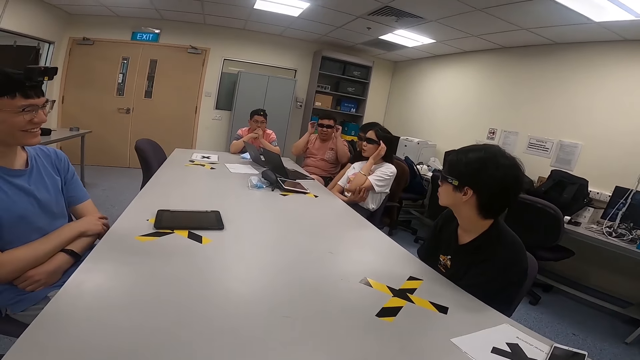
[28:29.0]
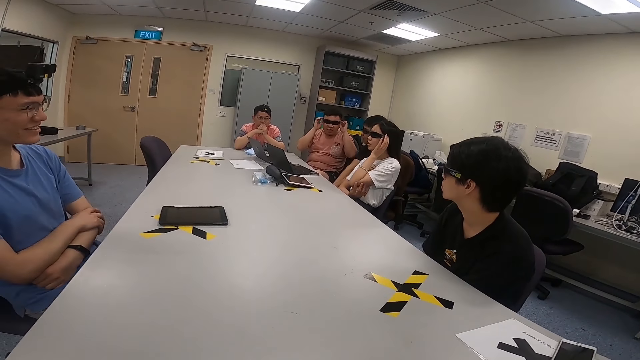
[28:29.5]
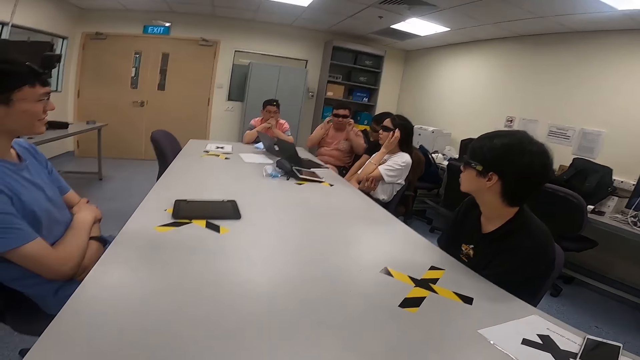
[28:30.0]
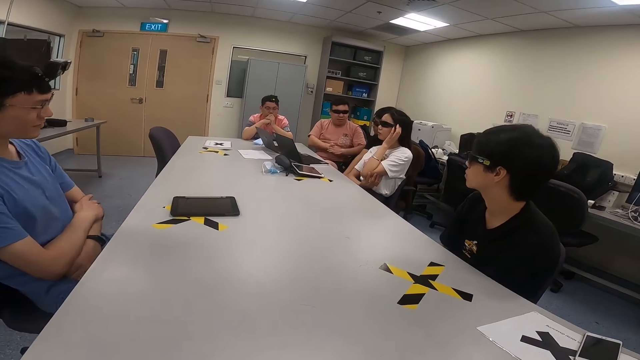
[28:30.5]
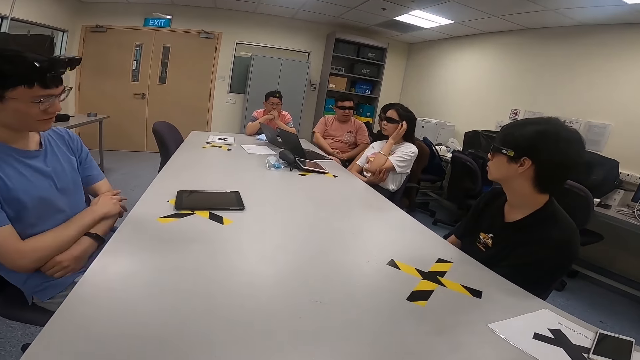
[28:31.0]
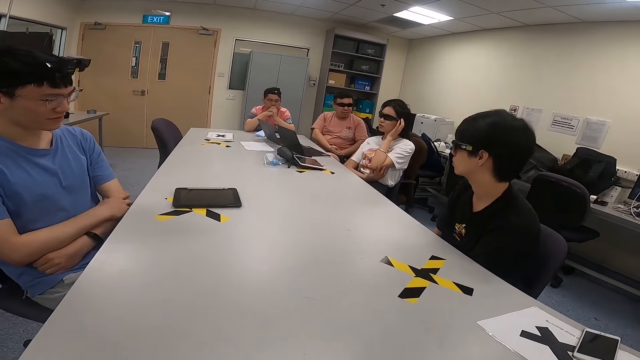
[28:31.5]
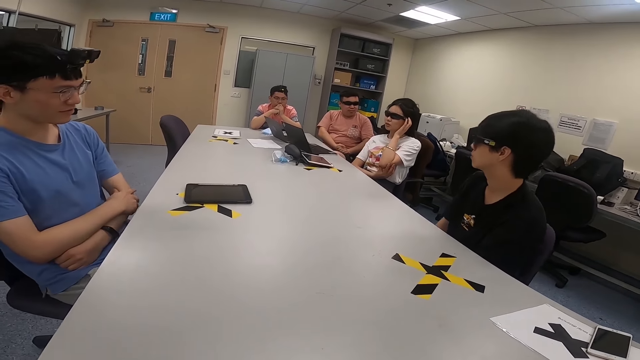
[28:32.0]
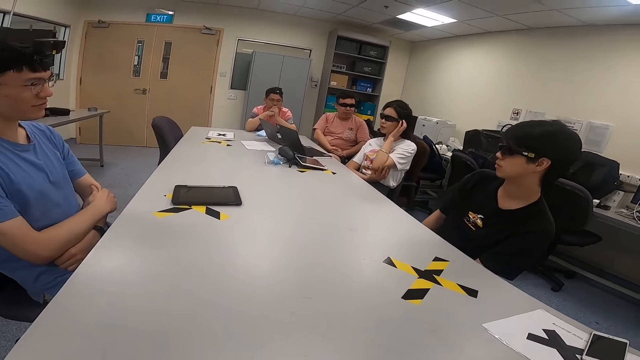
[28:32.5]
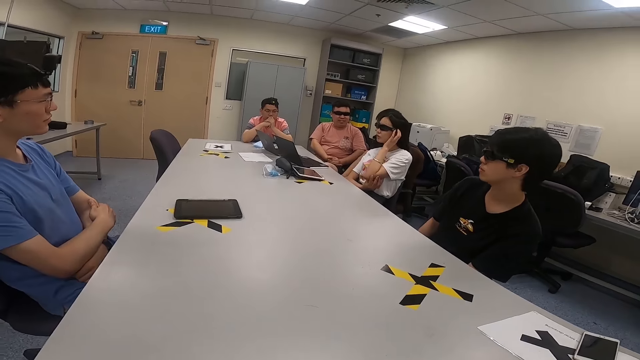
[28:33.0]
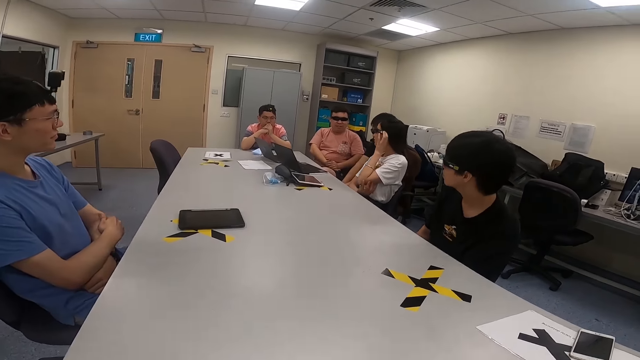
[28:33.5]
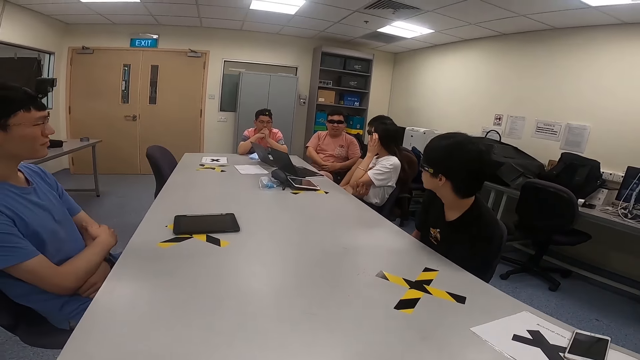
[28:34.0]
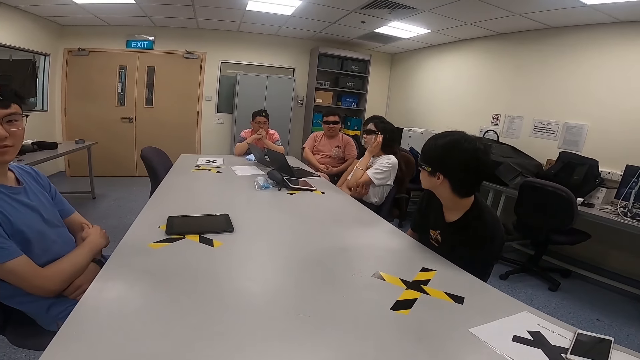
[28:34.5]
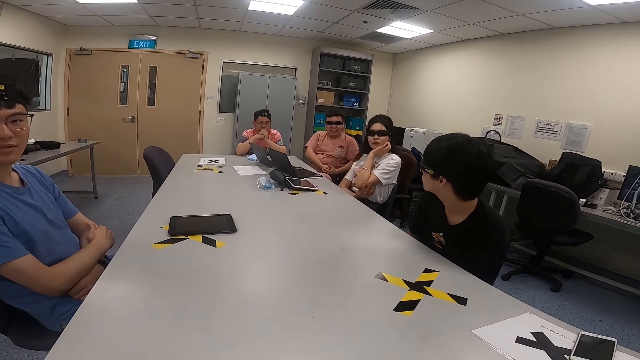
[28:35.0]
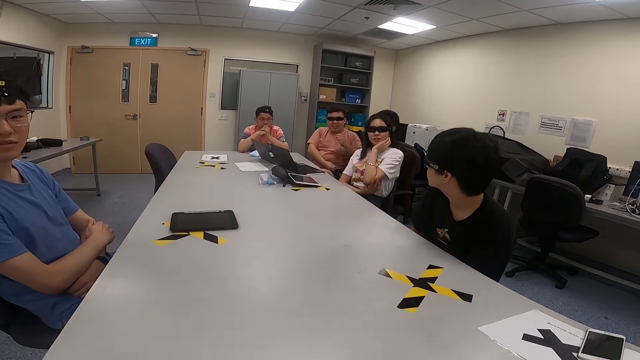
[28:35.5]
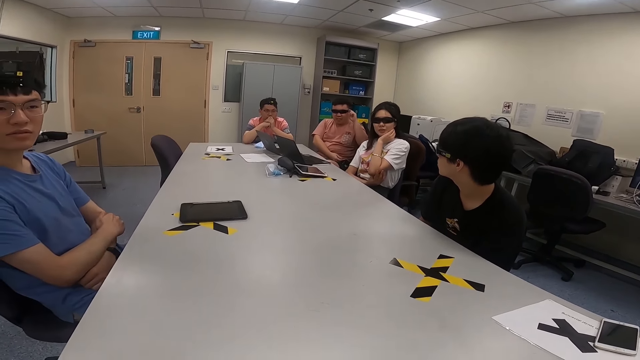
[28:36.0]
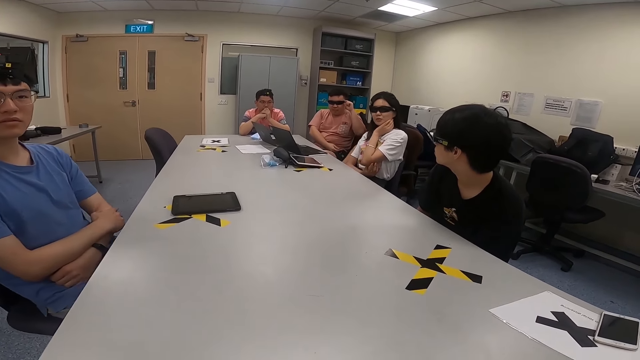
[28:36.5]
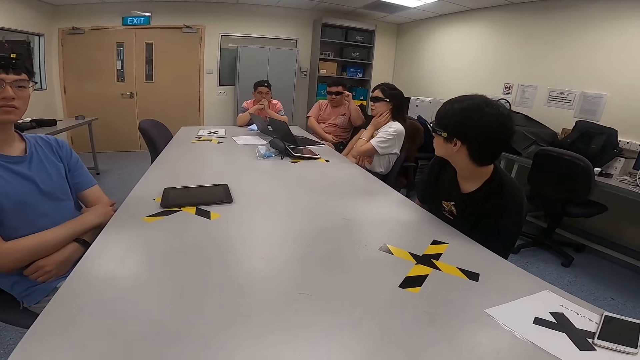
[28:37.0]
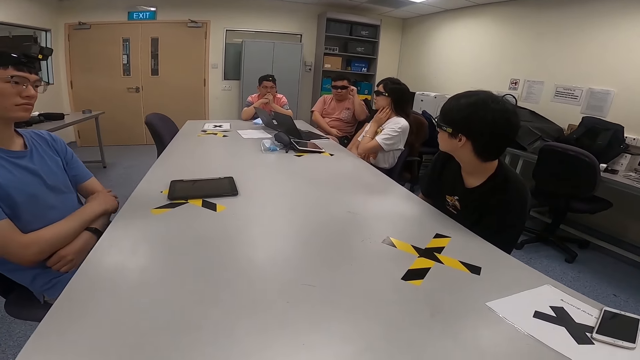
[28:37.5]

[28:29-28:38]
A man holds his glasses. The man touches his sunglasses. A woman holds her glasses. Another man swings on his chair. A third man moves on his chair. The woman holds her left elbow. The first man holds his glasses.

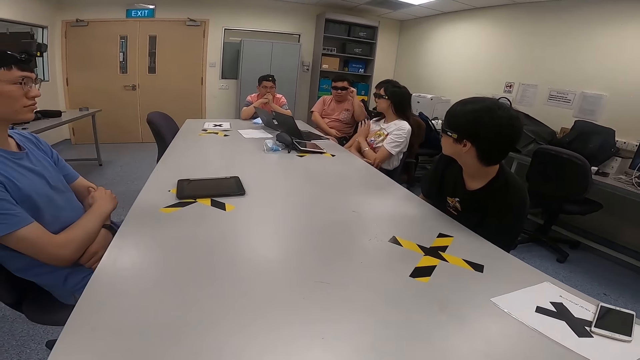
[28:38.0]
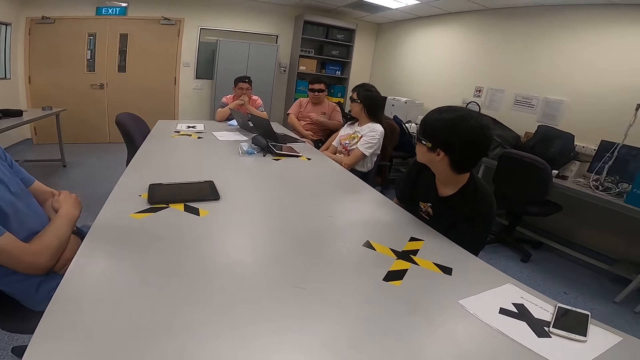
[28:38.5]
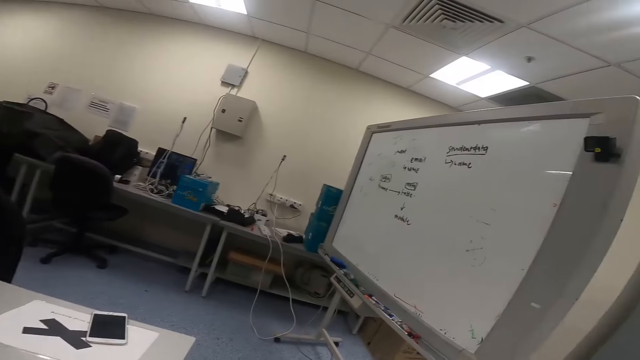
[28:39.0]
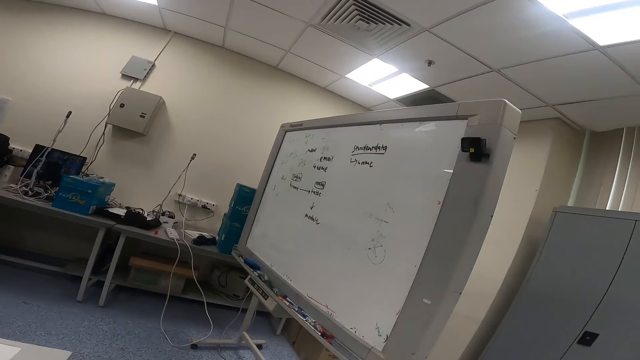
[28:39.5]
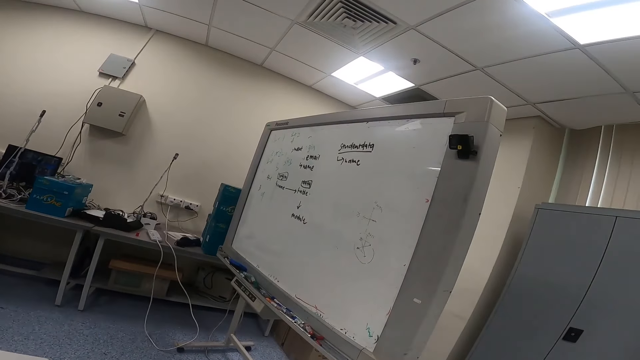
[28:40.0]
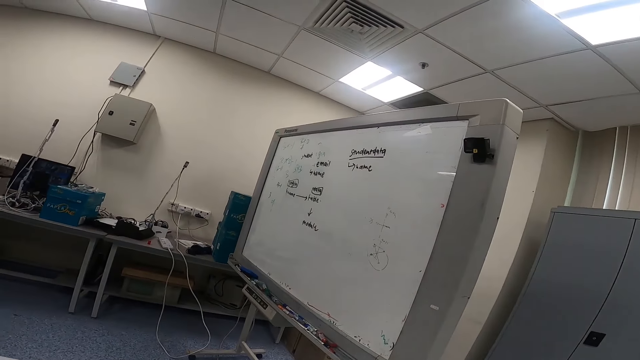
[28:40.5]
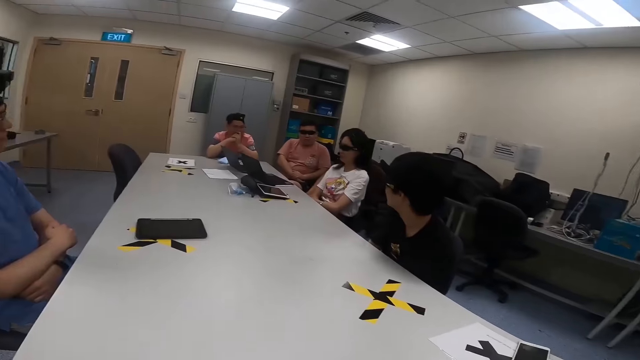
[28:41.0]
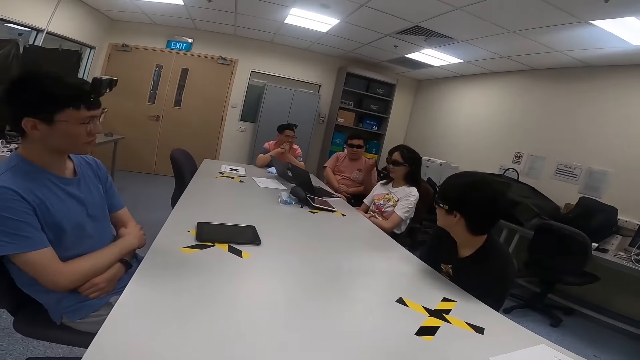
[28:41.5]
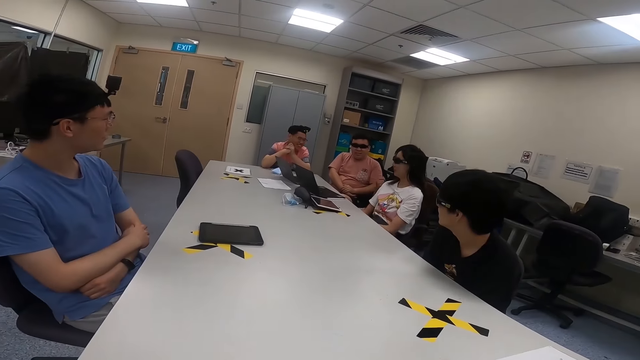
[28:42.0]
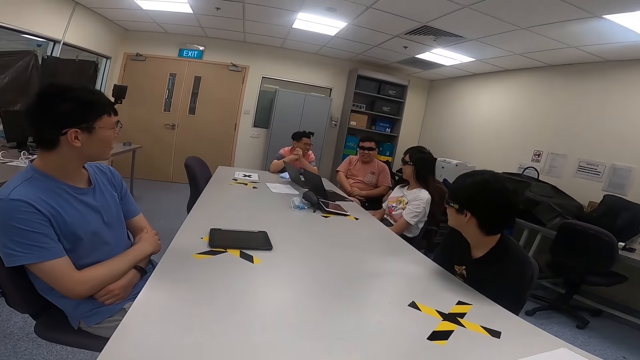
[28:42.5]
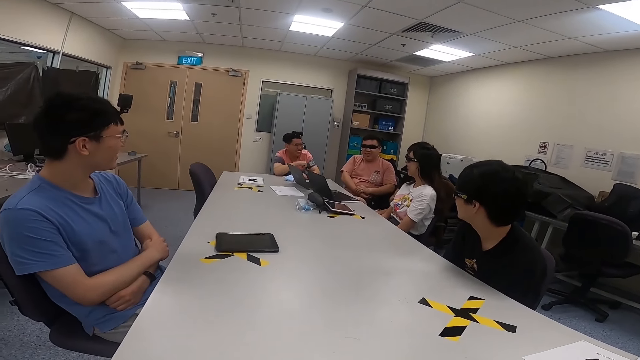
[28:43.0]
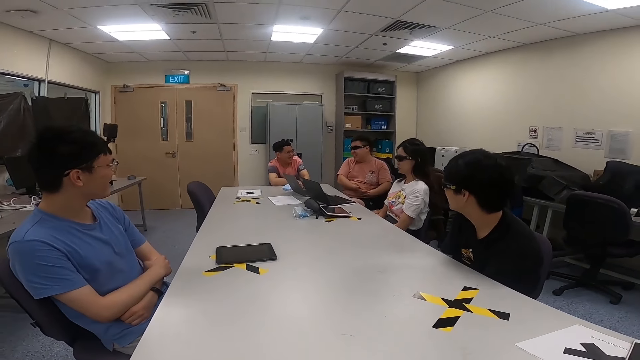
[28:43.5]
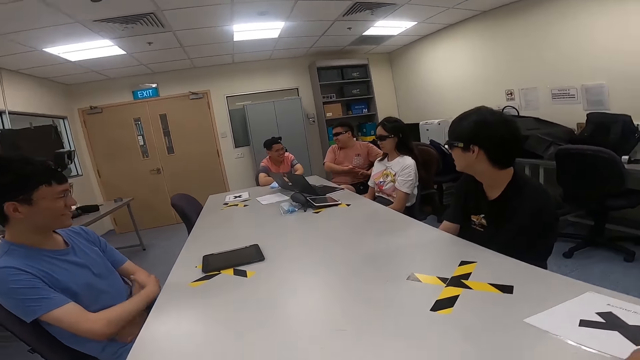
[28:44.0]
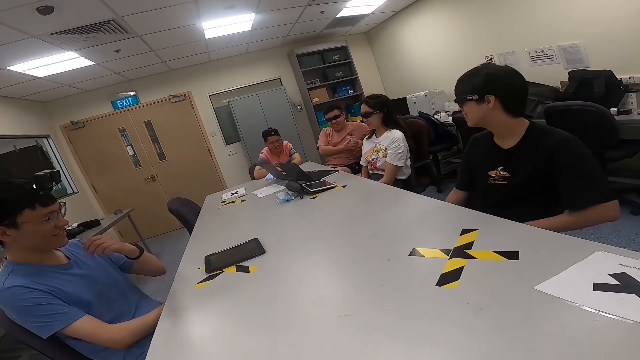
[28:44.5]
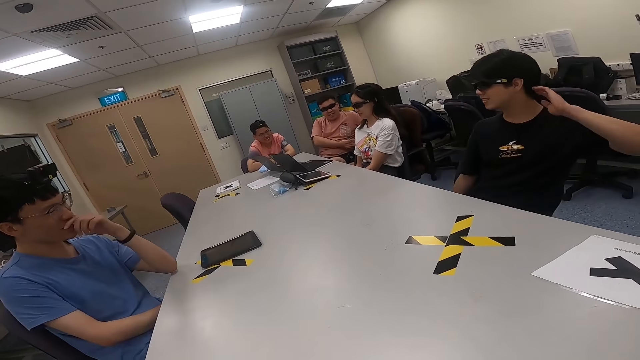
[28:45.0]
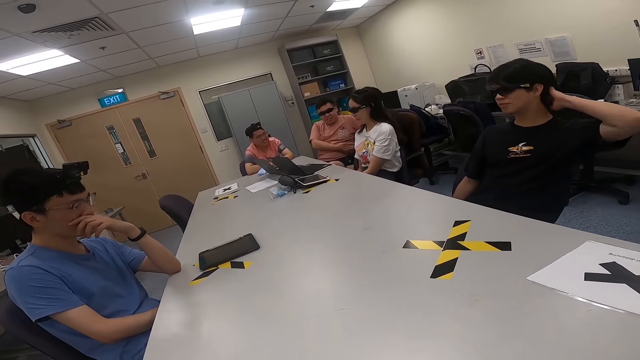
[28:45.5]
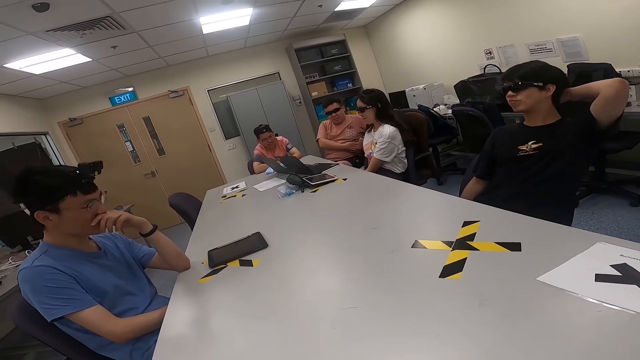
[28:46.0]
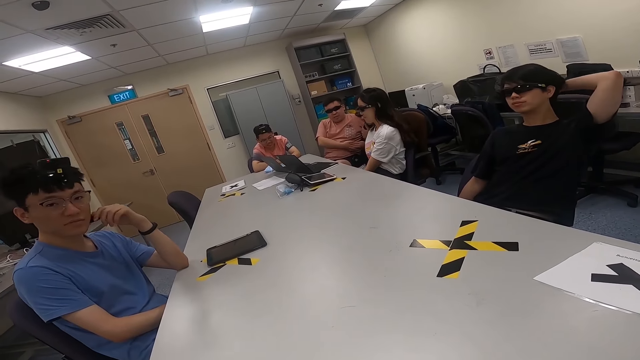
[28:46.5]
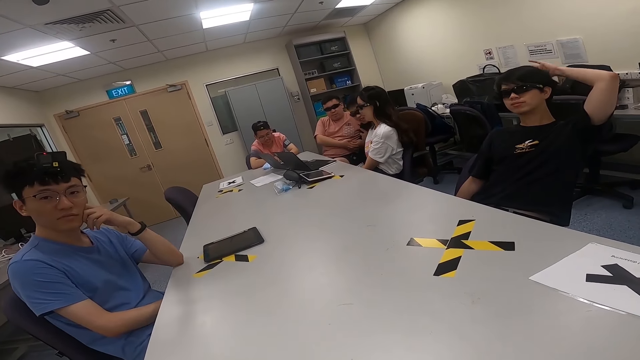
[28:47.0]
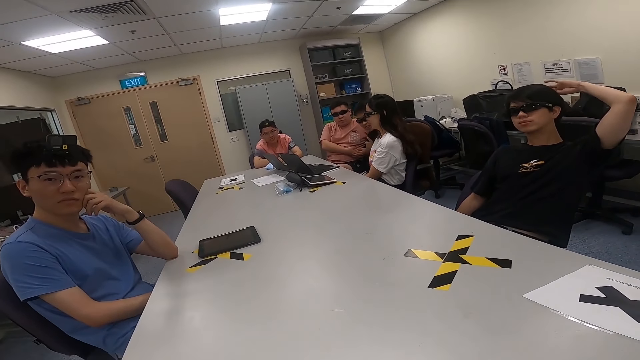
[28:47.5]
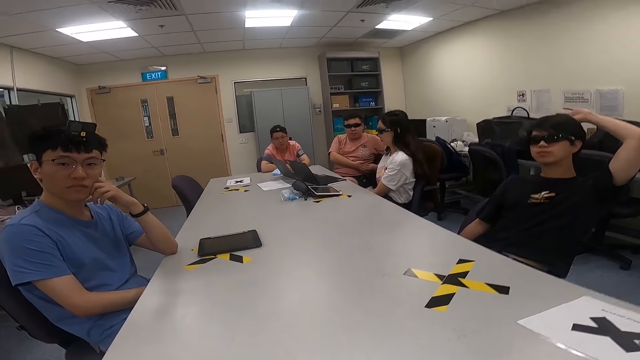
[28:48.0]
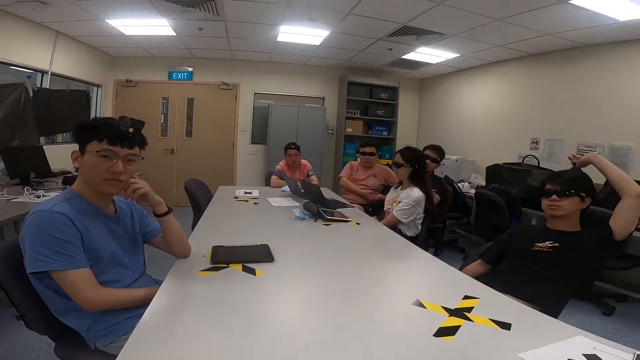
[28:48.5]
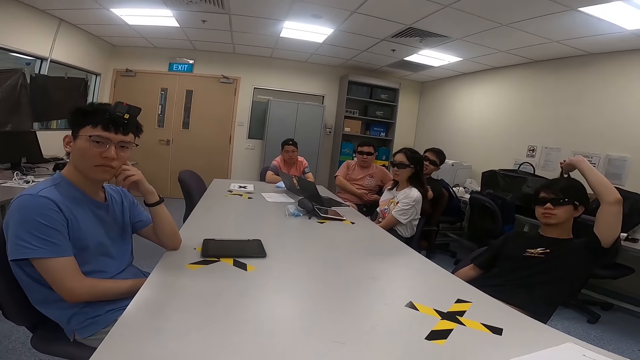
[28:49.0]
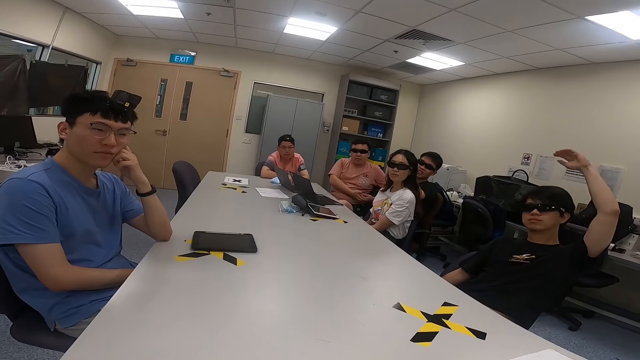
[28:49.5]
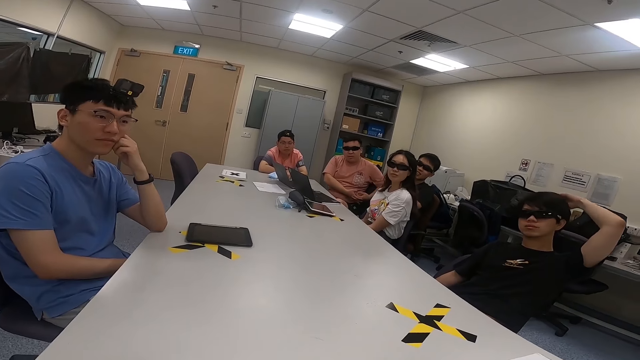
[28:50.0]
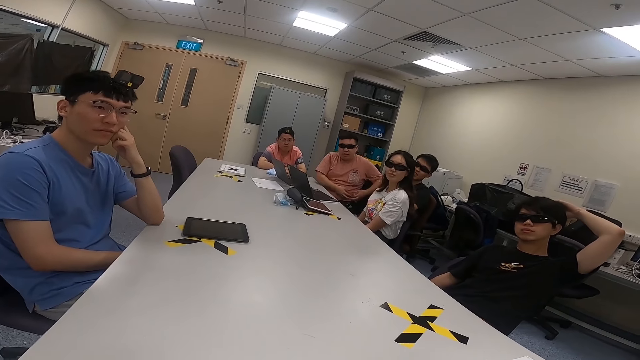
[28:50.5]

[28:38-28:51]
A man swings on his chair. The camera wearer turns around. A man holds his hands together. Another man sits next to a third man. The third man sits next to a fourth man. A lady sits next to the second man. A fifth man sits on the chair. The second man moves his hand. He moves his hand again. A man hits his hand on something. The man who holds his hands together touches his mouth. The man who swings on his chair touches his nose. The man on the chair scratches his neck. A man touches his hair and pulls his hair.
